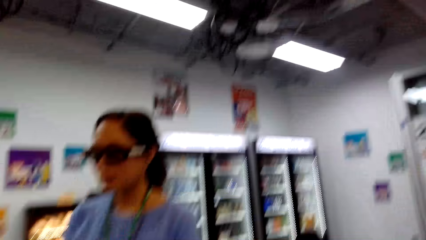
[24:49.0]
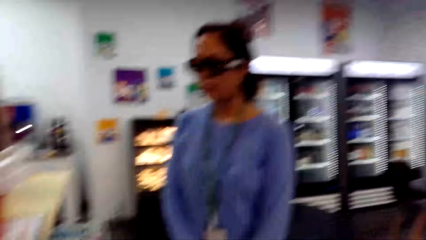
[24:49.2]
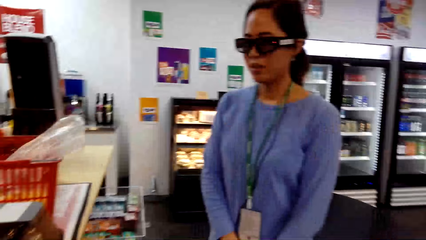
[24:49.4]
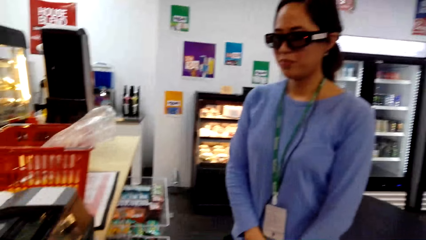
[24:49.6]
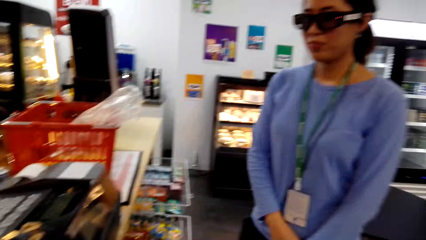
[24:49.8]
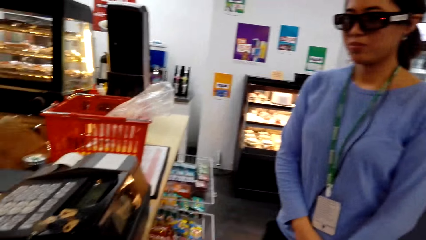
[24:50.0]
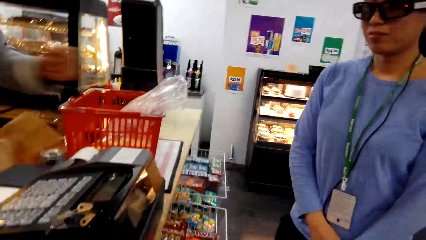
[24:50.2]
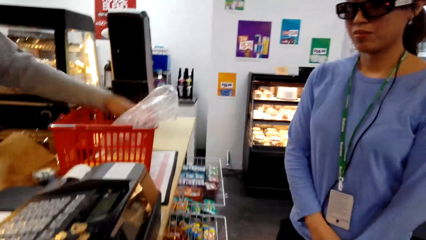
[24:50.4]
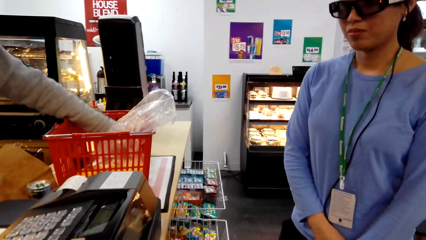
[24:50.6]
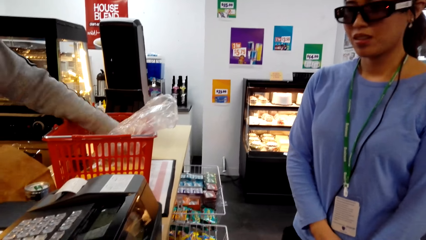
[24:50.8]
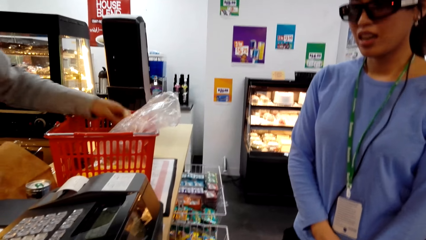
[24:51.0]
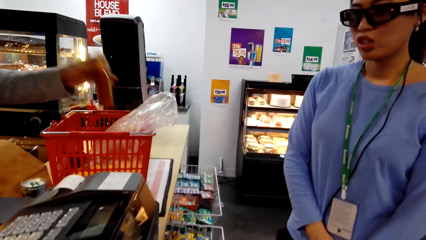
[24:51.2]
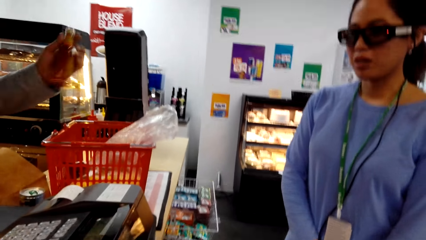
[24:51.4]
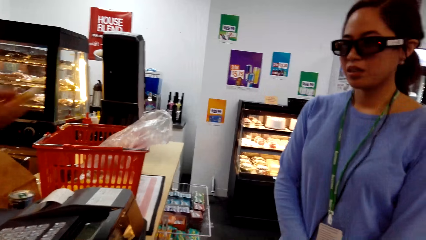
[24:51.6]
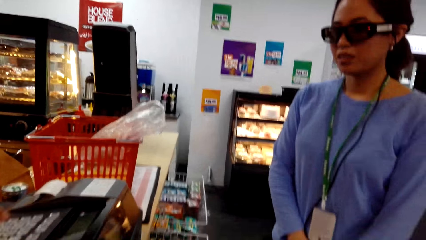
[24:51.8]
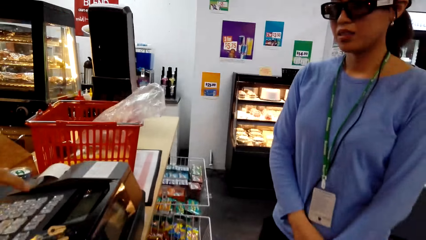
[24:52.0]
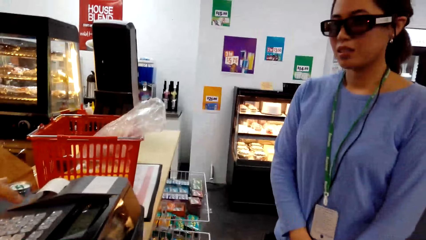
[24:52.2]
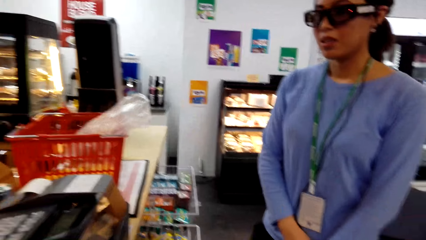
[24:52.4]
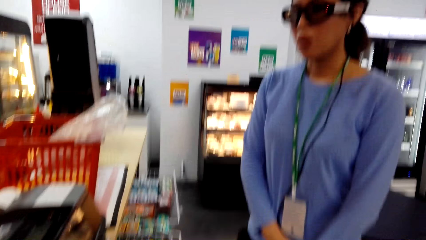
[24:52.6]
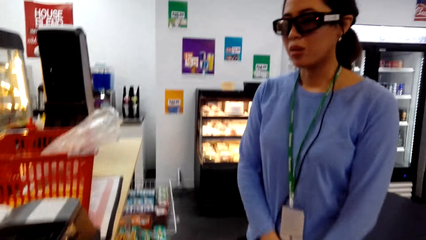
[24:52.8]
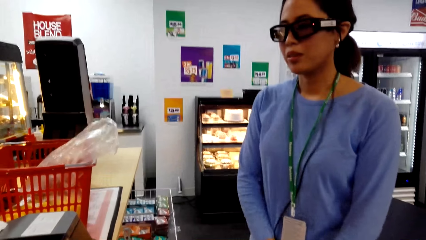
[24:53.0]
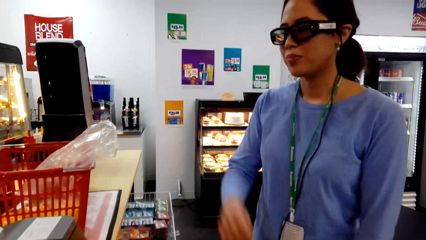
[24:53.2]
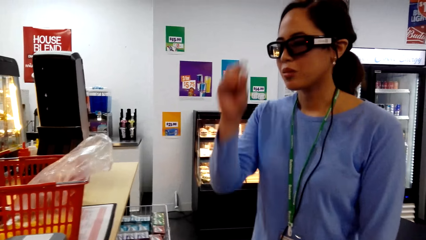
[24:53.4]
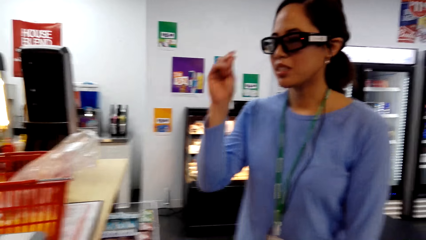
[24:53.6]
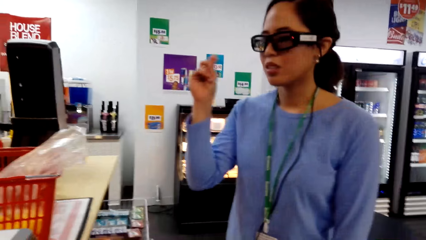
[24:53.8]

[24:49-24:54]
The camera wearer converses to the woman.

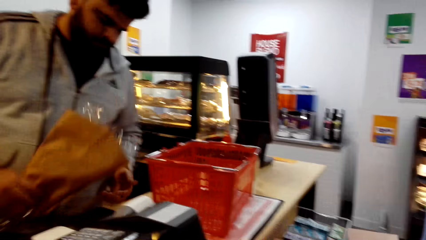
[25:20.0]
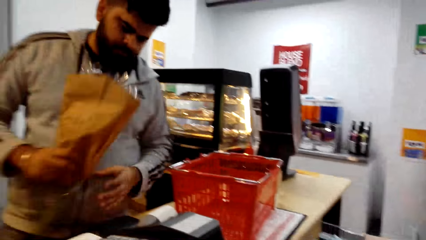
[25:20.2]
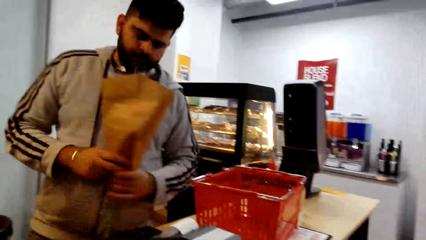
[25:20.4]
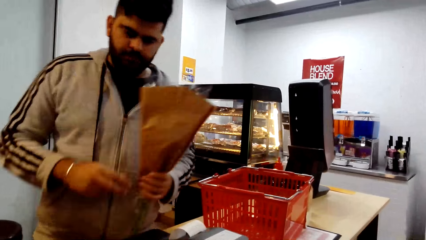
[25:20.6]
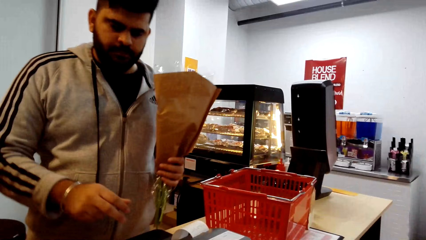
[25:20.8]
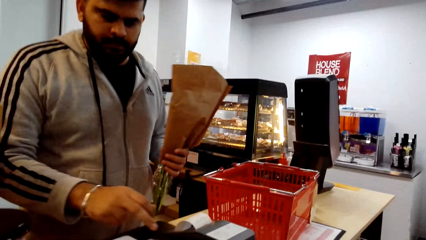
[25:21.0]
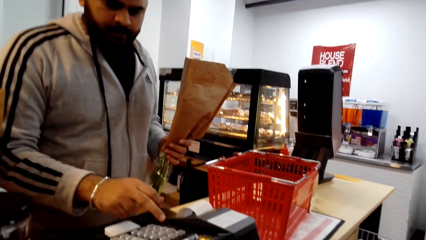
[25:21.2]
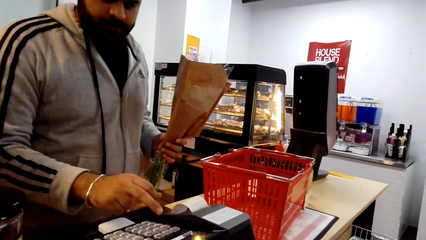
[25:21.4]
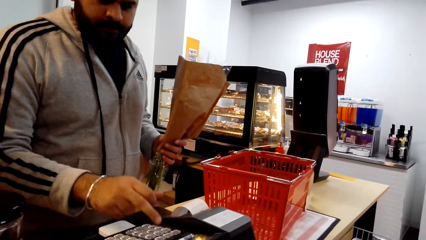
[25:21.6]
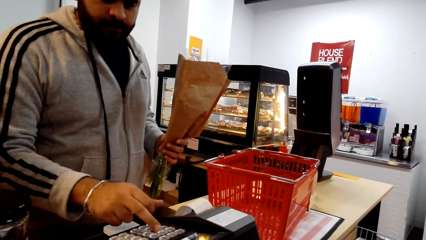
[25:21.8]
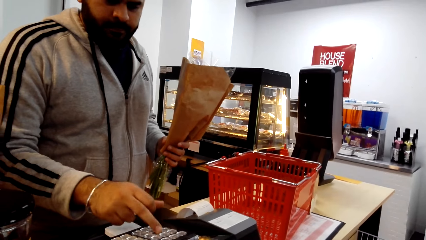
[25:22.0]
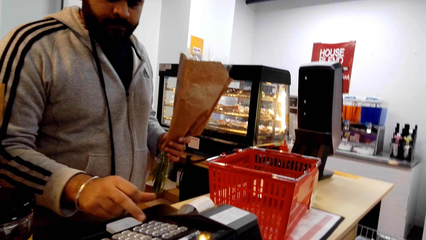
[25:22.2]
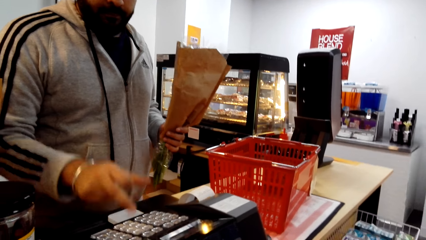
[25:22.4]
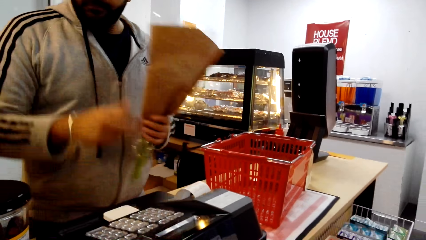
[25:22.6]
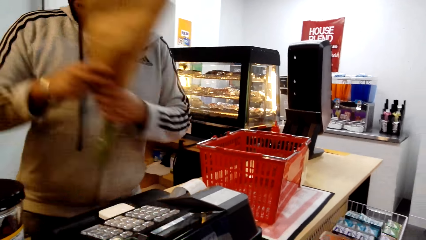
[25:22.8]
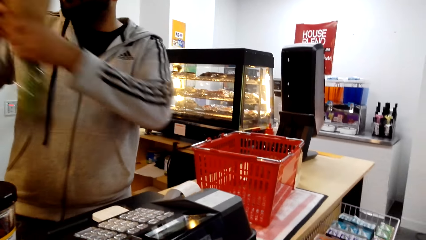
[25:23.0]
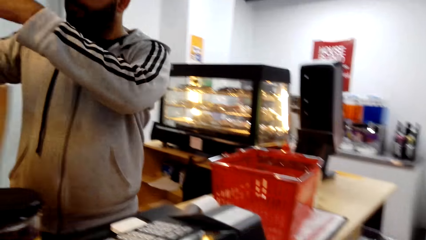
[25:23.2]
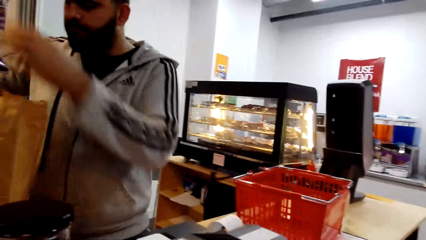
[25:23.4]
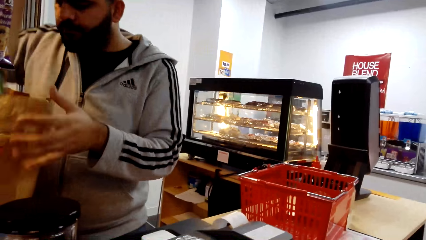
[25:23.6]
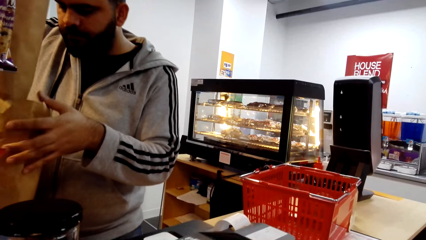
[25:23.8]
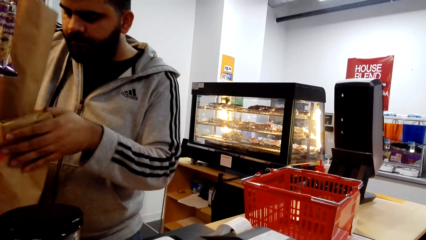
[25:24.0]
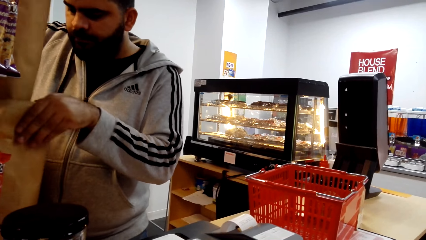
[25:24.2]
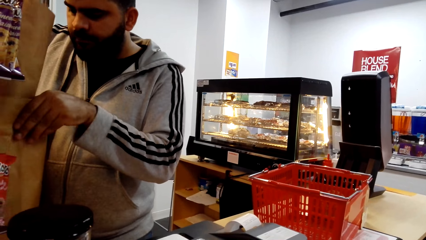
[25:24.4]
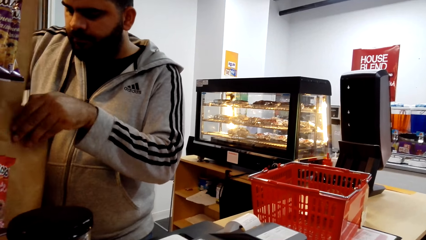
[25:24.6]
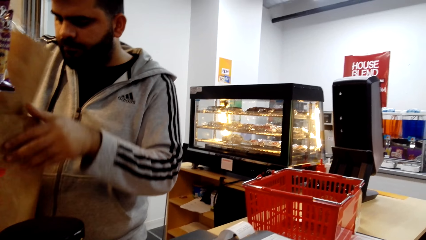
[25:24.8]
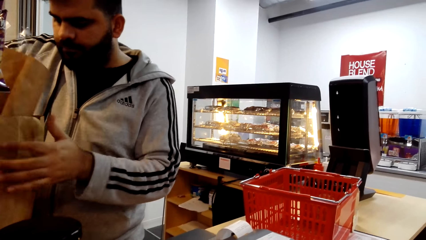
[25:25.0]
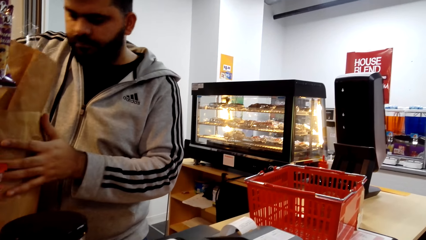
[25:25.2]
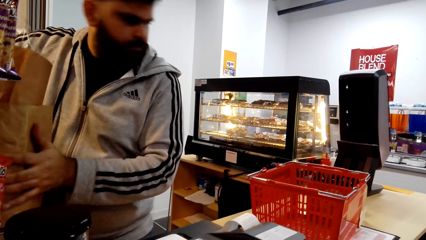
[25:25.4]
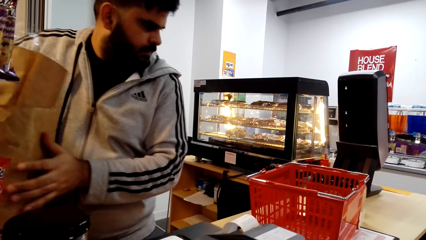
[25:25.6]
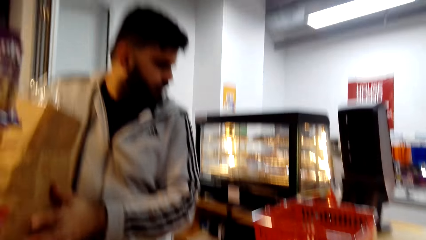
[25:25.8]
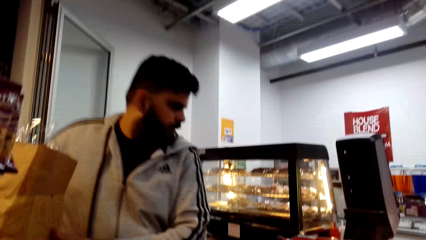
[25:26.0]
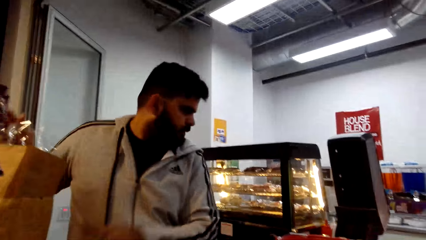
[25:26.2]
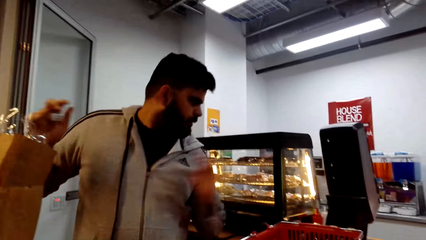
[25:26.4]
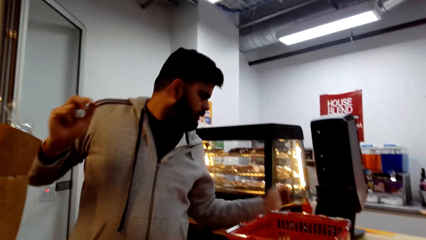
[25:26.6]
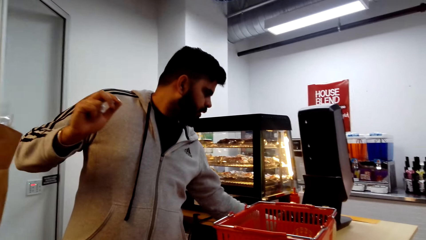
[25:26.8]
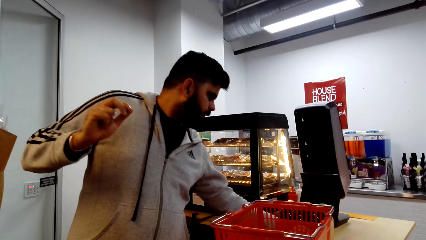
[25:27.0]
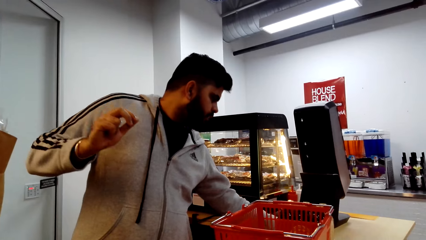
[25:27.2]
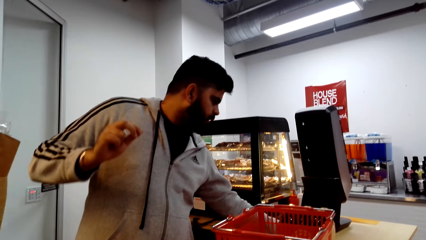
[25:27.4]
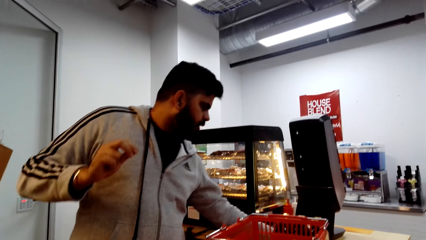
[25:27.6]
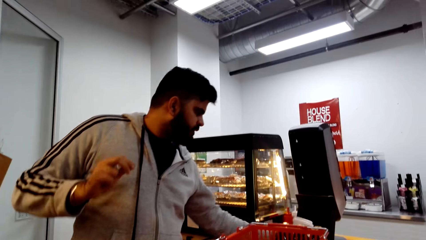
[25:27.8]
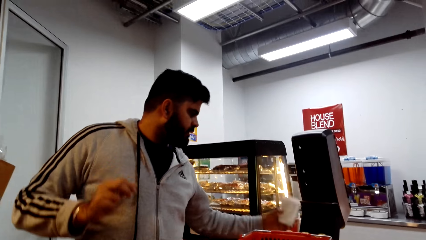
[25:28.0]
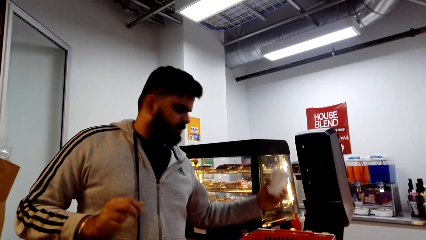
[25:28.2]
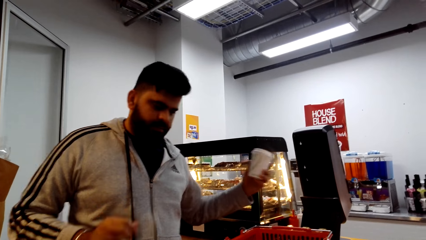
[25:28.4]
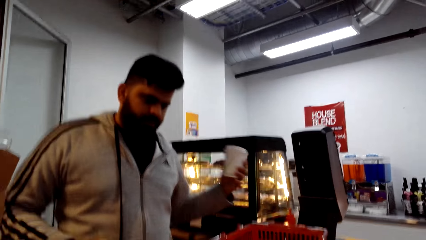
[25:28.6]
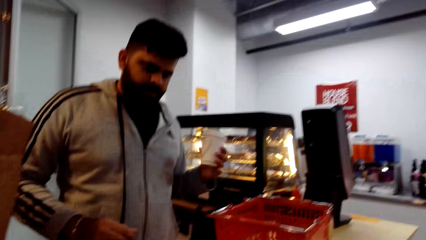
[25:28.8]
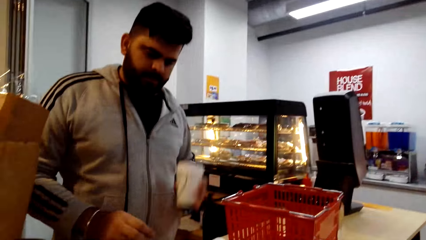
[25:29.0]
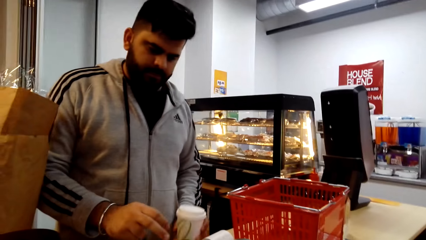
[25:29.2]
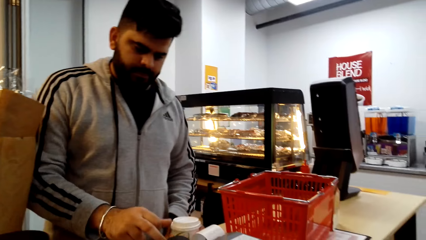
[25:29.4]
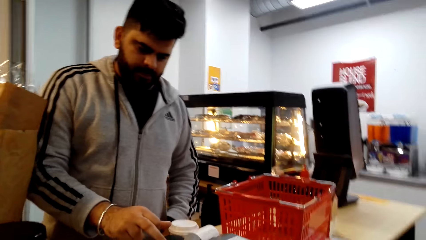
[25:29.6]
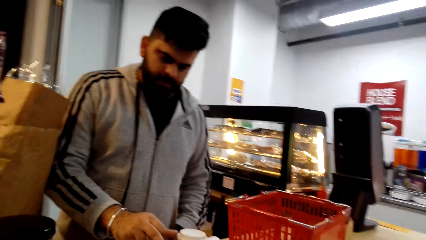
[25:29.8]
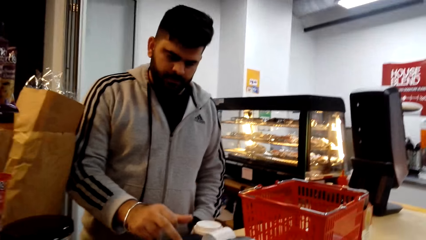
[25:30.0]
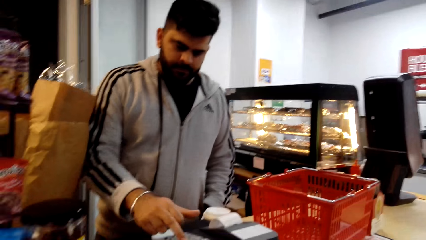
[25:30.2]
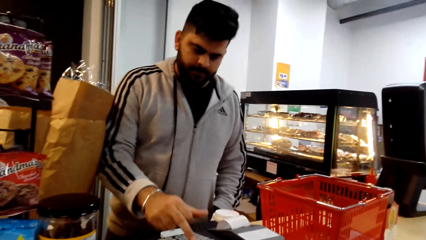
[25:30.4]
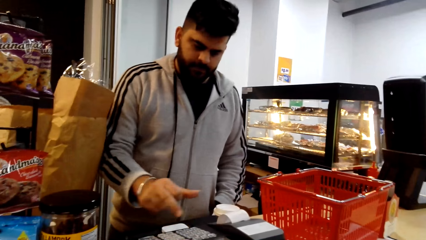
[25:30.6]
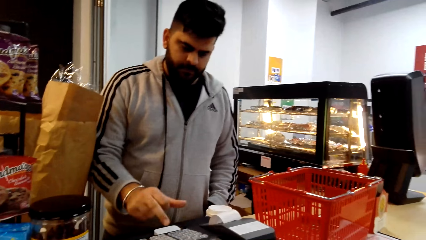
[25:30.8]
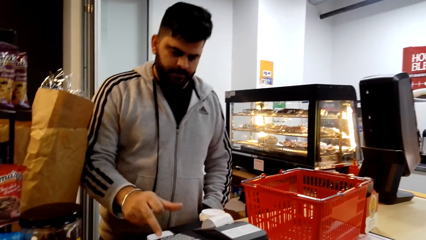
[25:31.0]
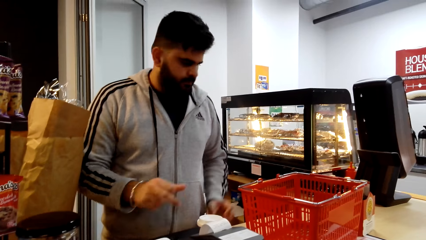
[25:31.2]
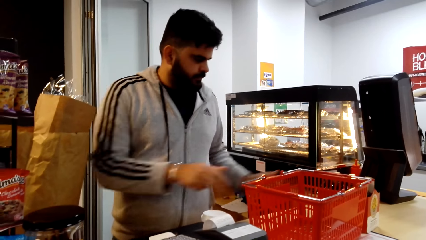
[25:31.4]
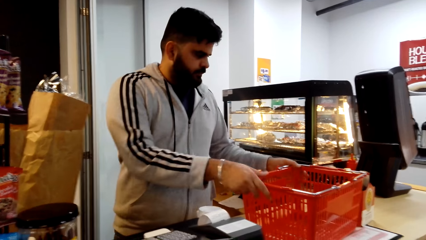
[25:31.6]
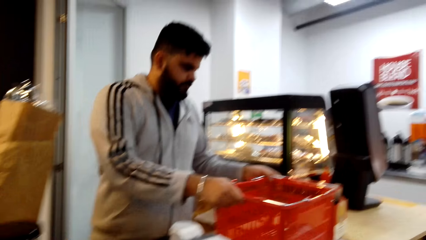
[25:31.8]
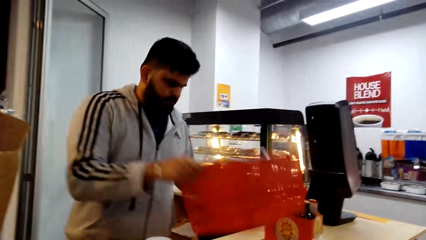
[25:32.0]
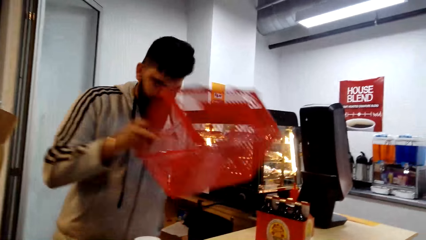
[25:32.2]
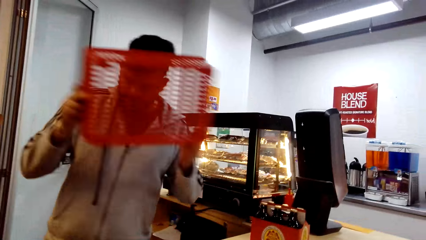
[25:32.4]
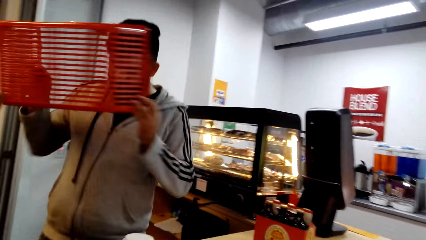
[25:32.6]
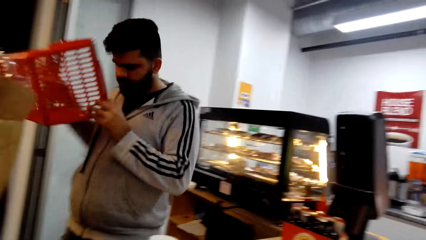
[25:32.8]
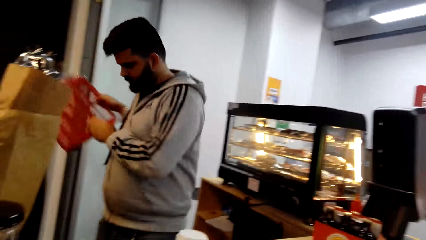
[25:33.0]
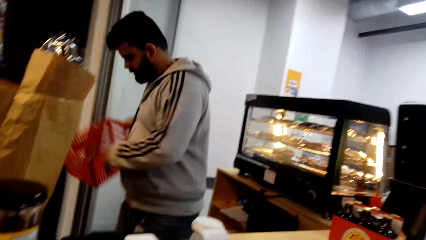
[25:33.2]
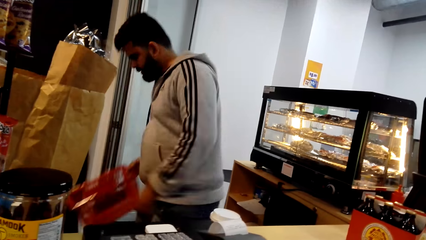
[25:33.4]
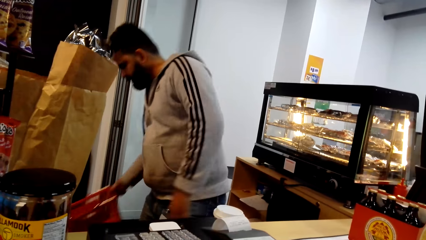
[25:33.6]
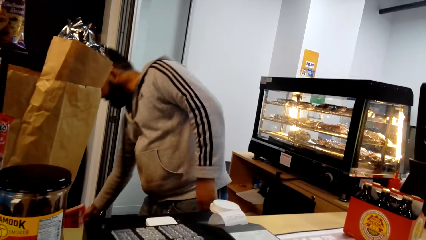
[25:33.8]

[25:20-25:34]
A man clicks the paying machine. The camera wearer converses to the woman. The man clicks the paying machine. The man picks the bucket and puts the bucket down.
